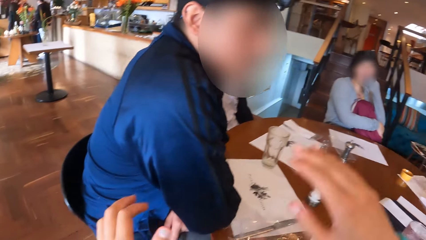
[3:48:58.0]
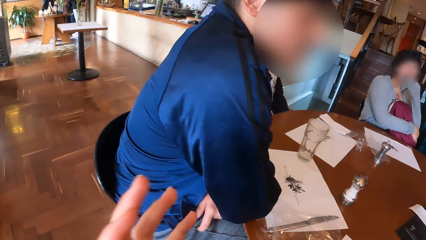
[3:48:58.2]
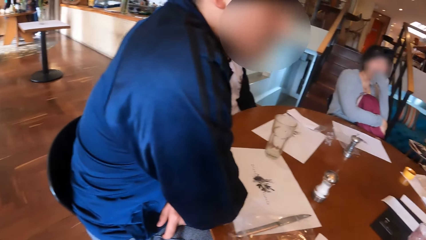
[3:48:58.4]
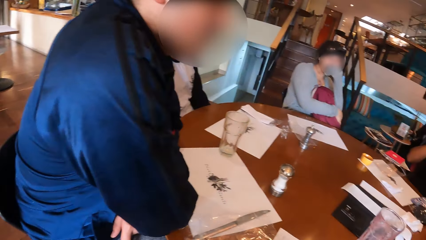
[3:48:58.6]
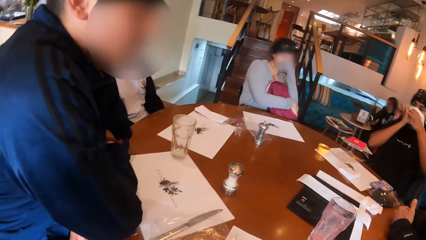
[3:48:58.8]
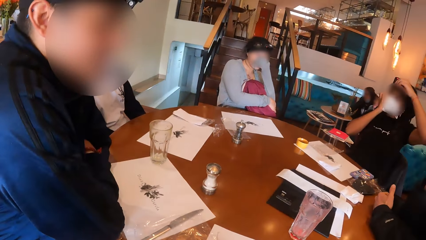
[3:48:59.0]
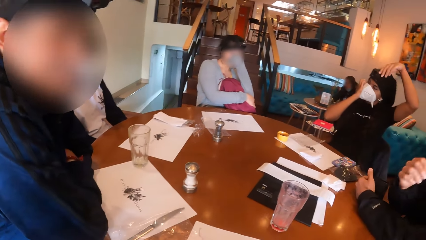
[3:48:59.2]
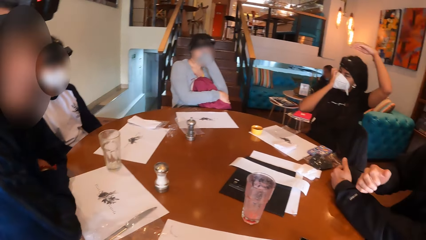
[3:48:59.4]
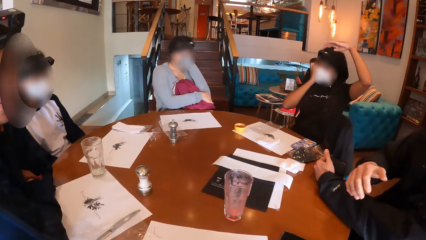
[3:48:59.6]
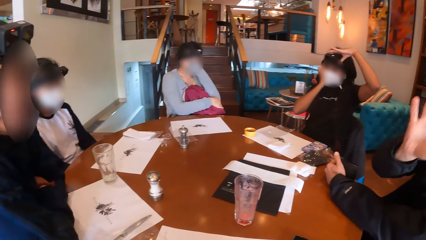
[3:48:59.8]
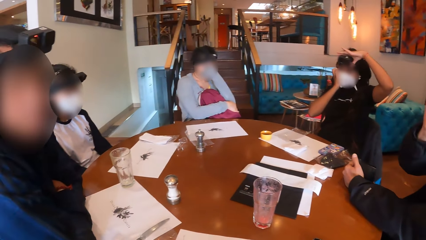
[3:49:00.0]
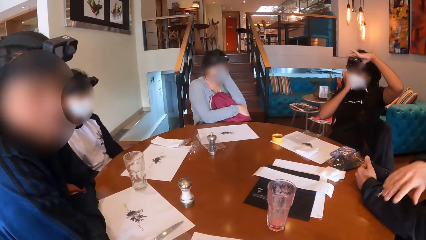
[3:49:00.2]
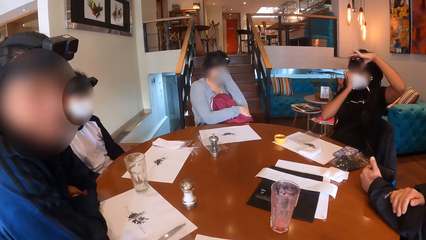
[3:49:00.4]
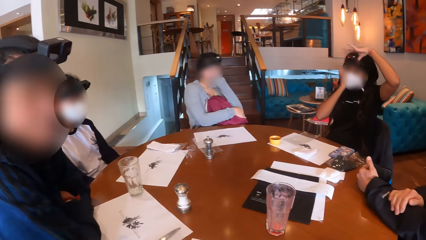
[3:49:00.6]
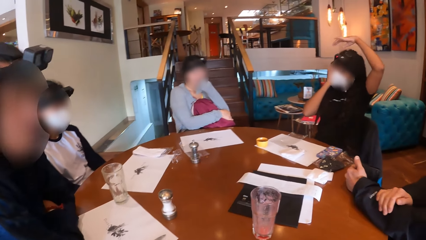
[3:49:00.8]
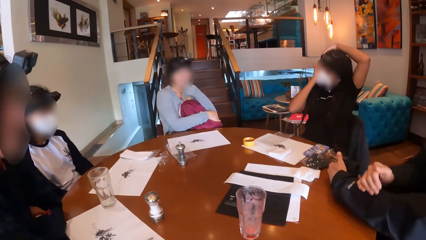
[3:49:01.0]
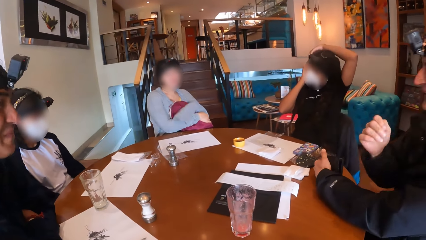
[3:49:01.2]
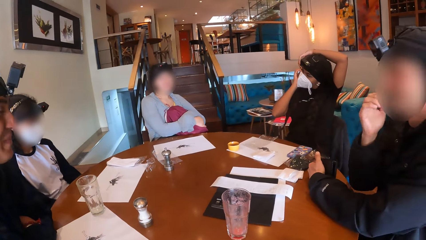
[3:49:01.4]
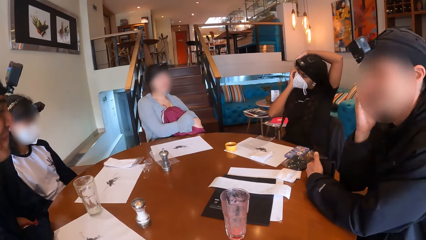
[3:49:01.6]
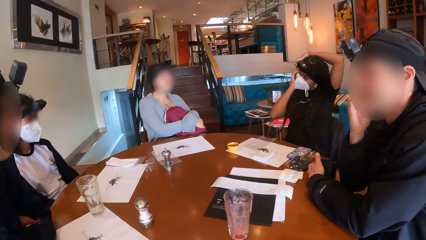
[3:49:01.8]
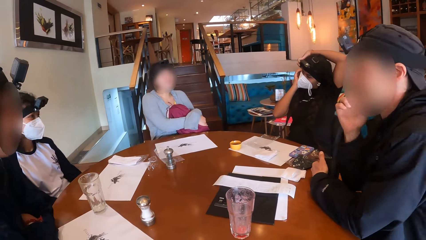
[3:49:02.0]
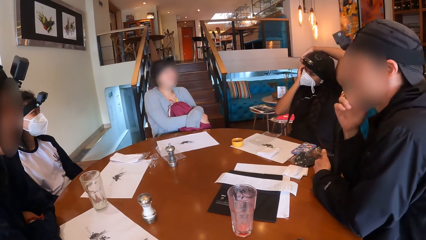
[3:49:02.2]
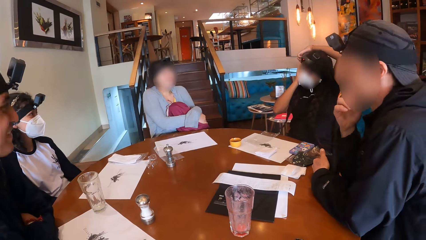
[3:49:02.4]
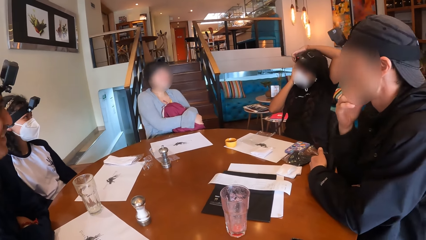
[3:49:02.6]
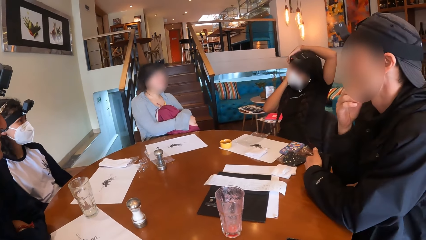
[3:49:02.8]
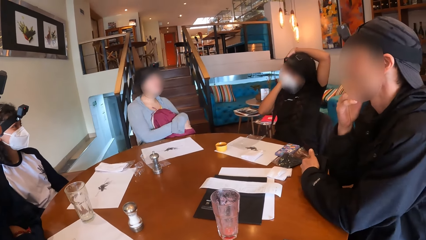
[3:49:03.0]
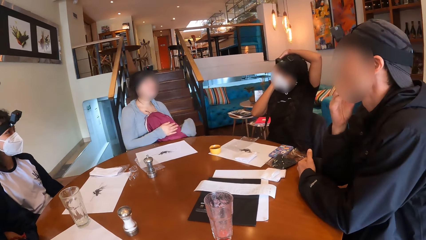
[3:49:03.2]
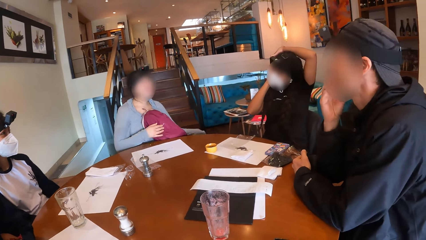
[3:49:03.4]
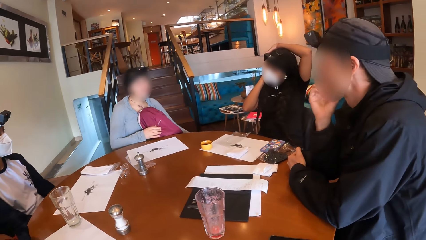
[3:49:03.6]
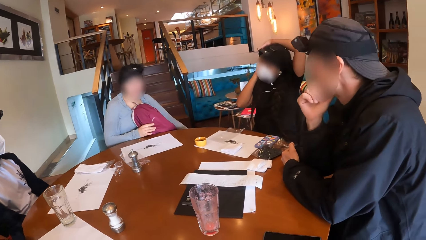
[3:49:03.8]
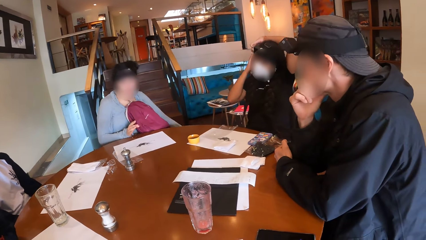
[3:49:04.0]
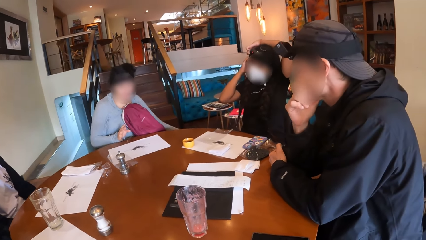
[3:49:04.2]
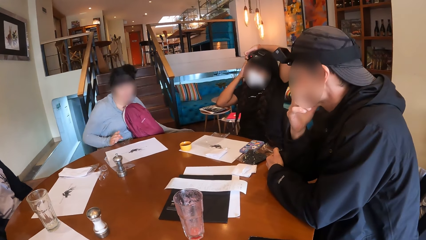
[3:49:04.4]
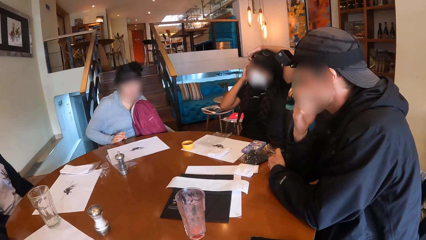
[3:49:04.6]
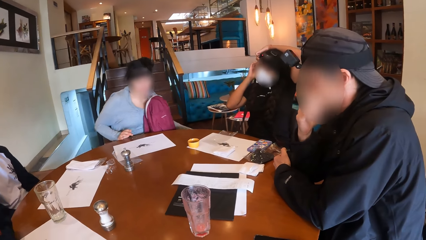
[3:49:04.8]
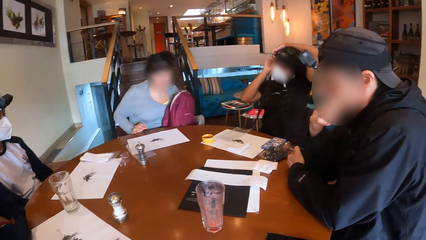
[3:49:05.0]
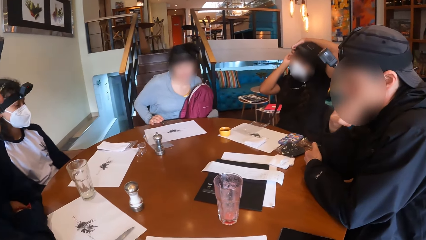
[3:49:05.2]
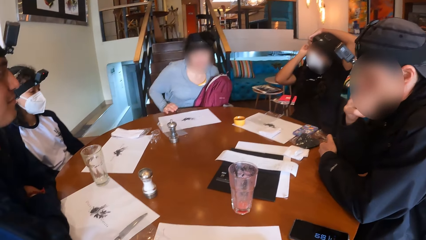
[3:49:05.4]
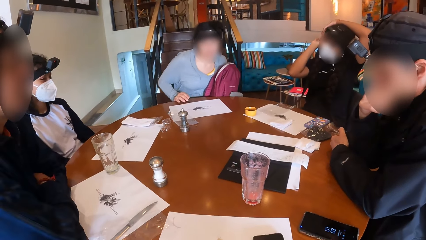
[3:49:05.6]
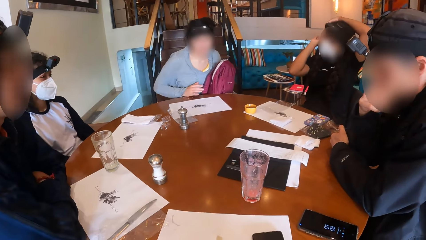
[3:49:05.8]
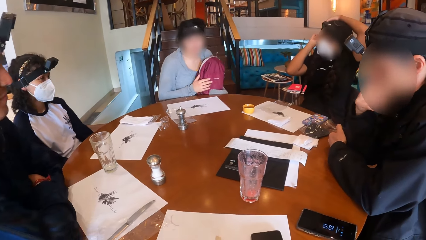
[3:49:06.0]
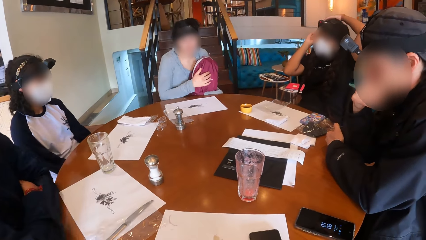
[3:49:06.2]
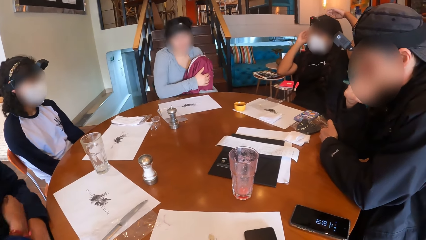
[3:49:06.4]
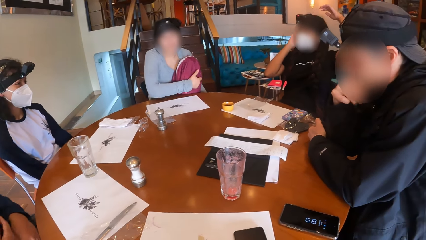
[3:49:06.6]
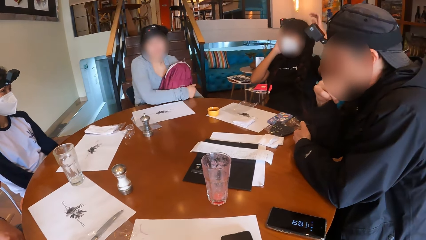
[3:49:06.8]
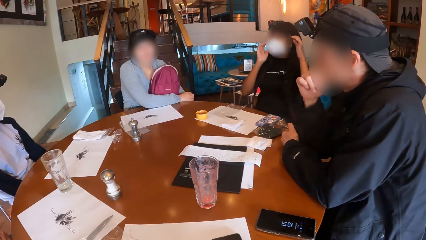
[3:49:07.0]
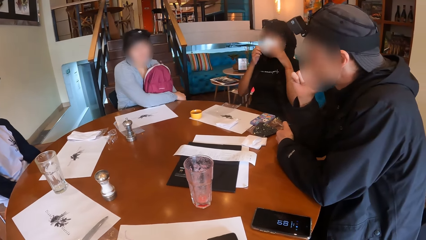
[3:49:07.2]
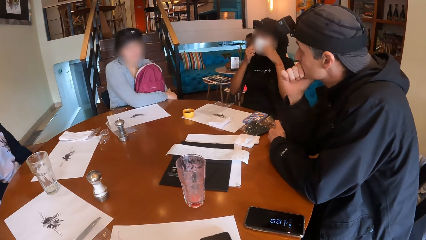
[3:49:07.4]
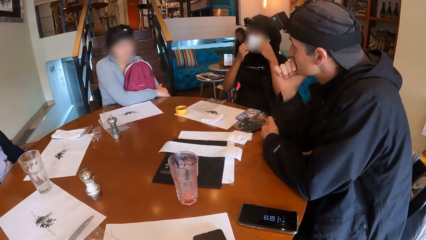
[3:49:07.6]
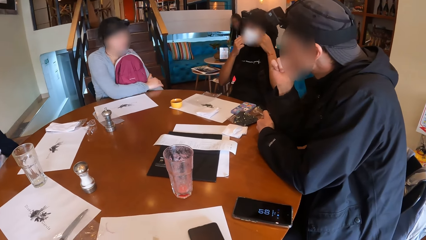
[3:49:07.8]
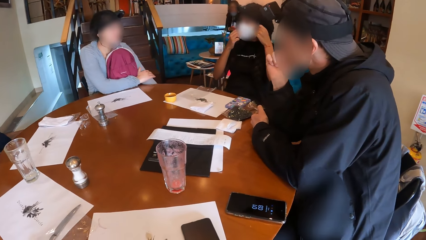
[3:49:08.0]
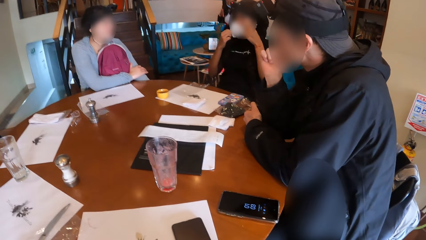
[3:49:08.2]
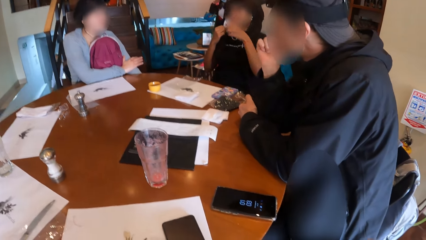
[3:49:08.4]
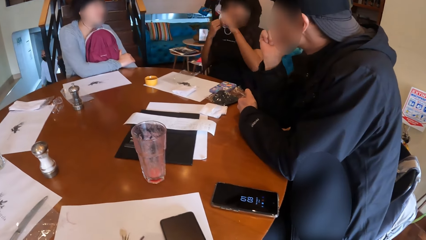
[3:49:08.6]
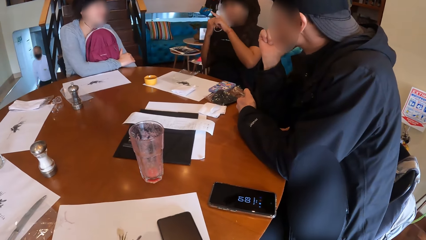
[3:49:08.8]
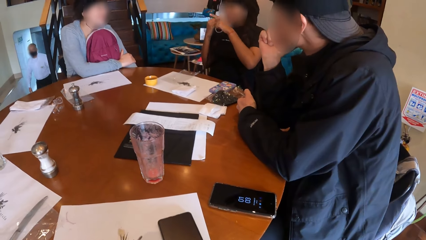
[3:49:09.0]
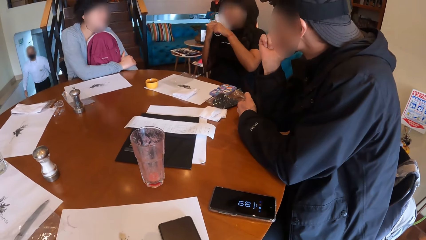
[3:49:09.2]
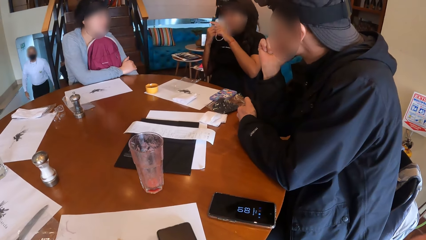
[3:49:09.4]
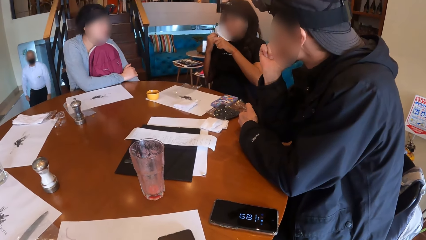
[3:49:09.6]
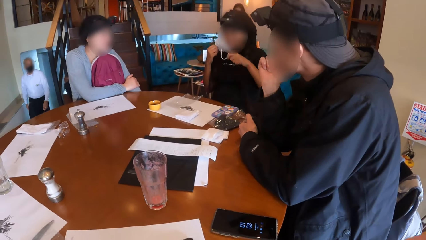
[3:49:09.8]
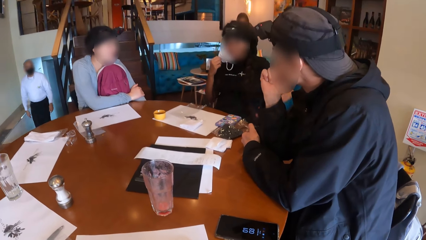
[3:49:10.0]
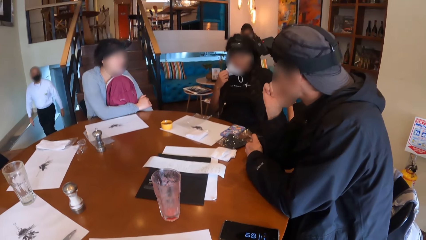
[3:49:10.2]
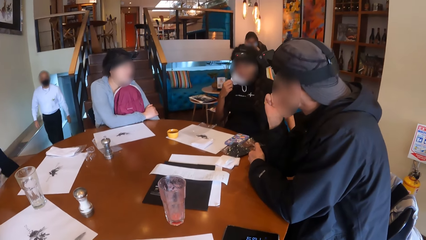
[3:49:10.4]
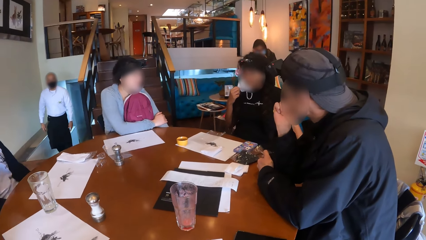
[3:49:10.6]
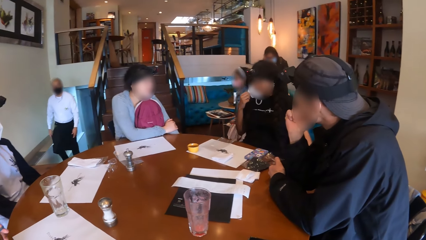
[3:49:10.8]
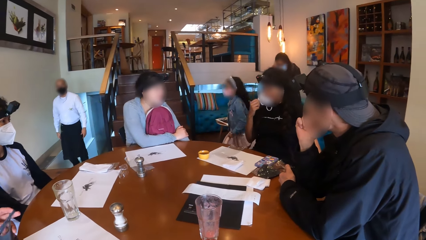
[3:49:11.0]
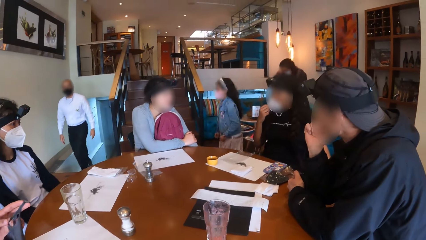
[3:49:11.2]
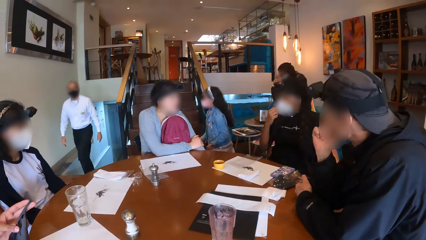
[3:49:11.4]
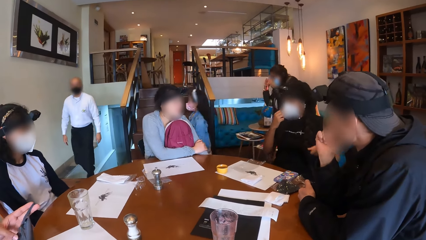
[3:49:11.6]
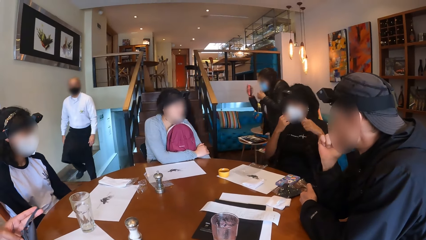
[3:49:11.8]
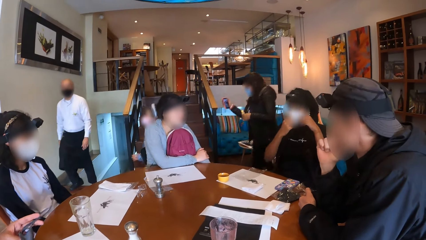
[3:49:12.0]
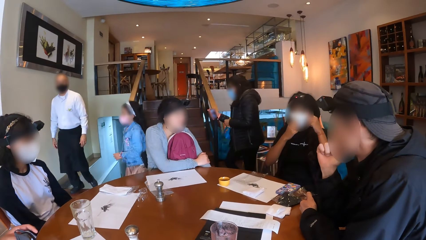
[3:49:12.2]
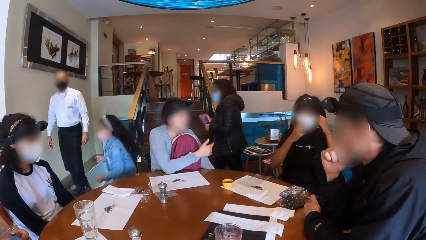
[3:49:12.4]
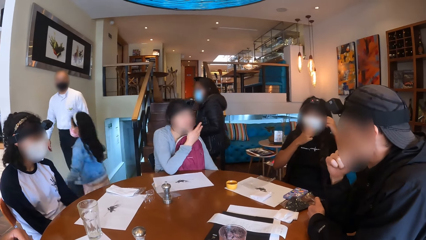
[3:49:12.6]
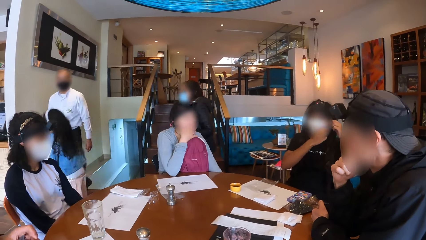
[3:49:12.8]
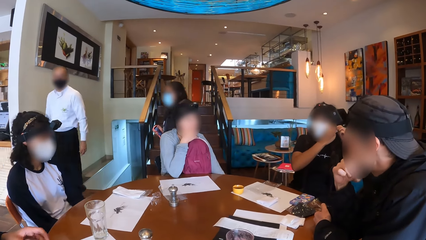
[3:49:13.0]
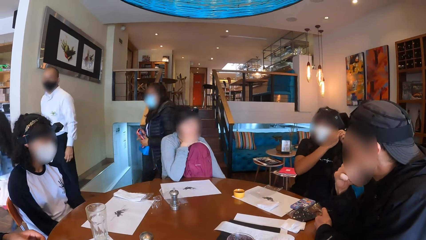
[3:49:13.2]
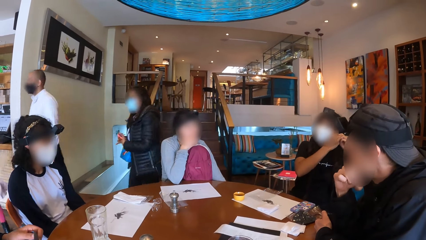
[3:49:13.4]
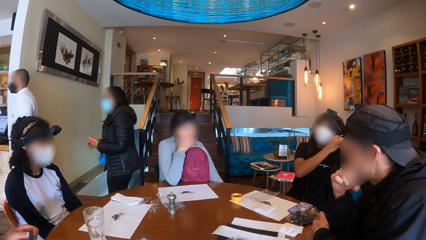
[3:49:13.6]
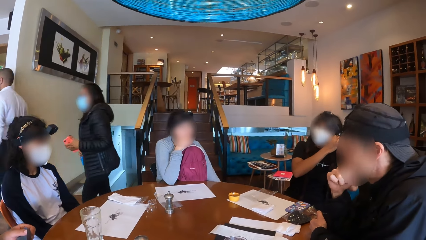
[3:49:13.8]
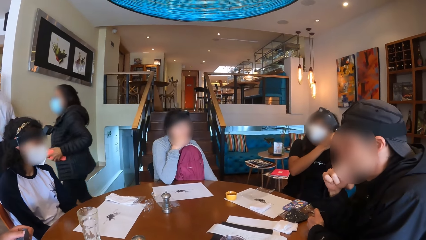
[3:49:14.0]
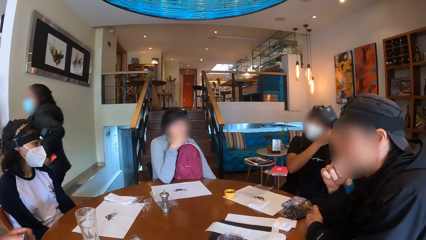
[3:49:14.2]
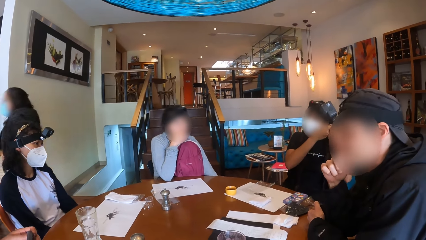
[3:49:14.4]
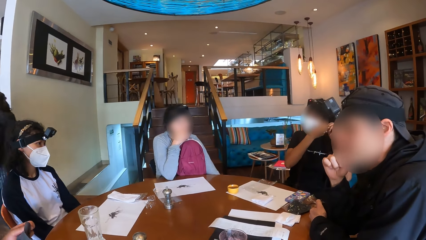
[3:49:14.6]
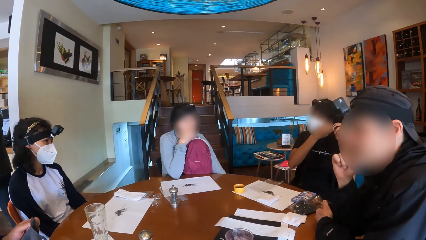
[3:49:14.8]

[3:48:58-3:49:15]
The camera wearer talks to the group of people around the table. The woman touches her face with her left hand. The camera wearer uses hand gestures. Another woman talks to the camera wearer and the group of people around the table. The man talks to the camera wearer and the group of people around the table. The camera wearer looks around the table. The other woman touches her head with her left hand. A woman adjusts her hair. The man touches his face with his right hand. The first woman places her right hand on the table. The first woman holds the bag on her chest with her hands. The other woman removes the face mask from her face with her hands. A waiter walks up the staircase. Another man holds a rope in his left hand. The girl walks past the table. The woman wears the face mask on her face with her hands. Another woman walks past the table. The woman touches her face with her right hand. The camera wearer looks around the table.
